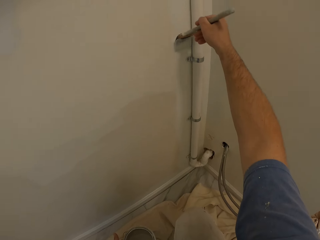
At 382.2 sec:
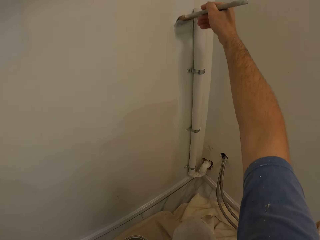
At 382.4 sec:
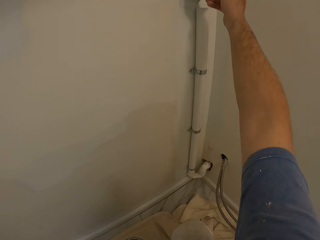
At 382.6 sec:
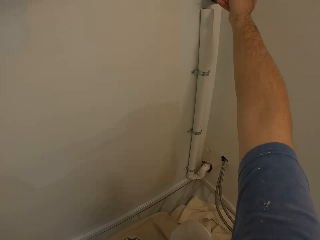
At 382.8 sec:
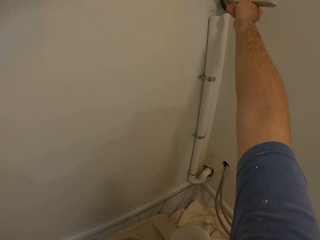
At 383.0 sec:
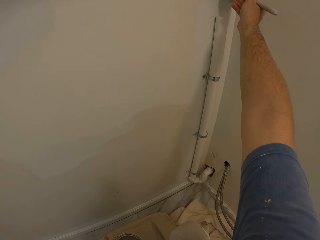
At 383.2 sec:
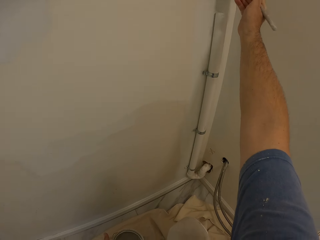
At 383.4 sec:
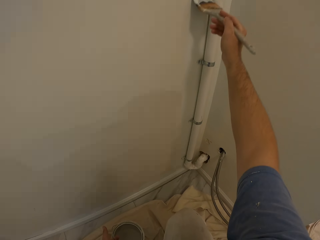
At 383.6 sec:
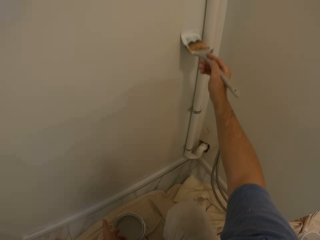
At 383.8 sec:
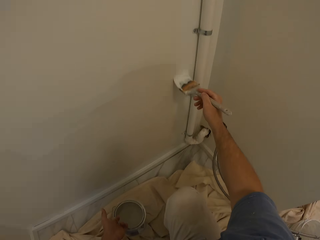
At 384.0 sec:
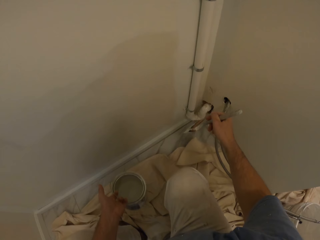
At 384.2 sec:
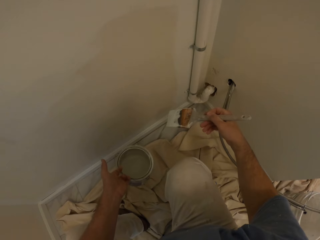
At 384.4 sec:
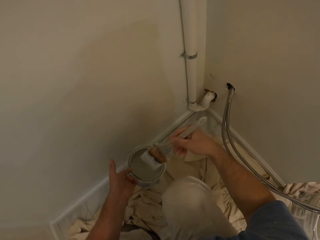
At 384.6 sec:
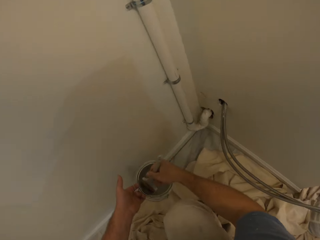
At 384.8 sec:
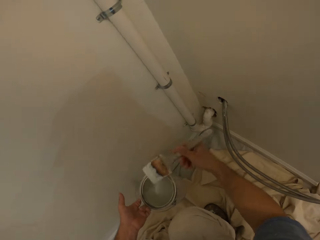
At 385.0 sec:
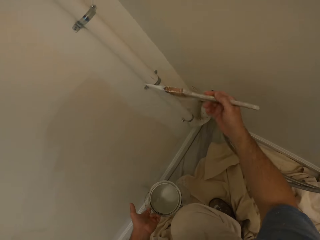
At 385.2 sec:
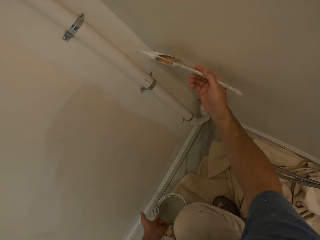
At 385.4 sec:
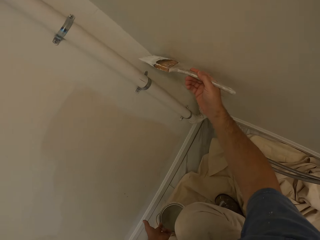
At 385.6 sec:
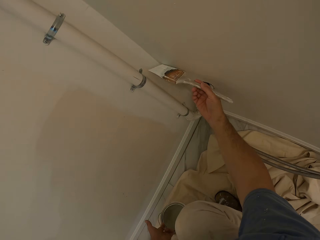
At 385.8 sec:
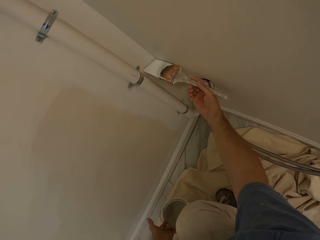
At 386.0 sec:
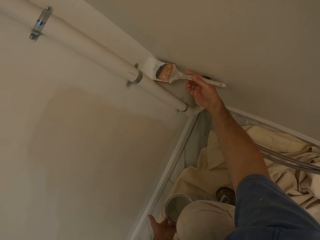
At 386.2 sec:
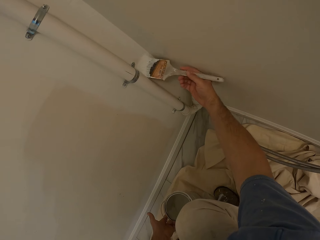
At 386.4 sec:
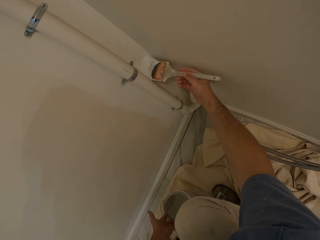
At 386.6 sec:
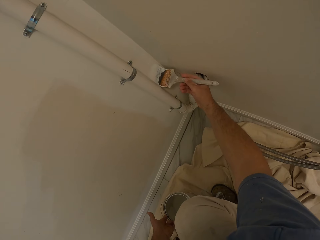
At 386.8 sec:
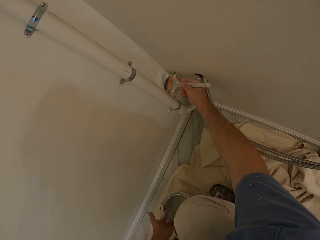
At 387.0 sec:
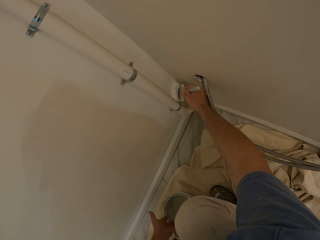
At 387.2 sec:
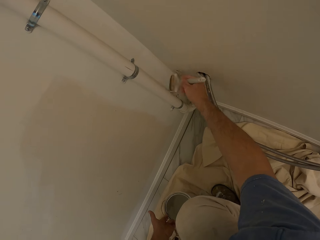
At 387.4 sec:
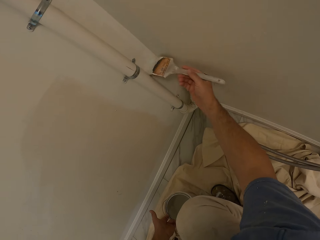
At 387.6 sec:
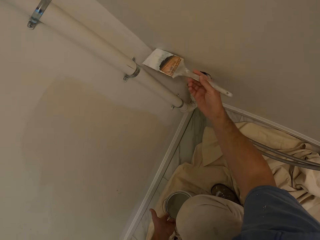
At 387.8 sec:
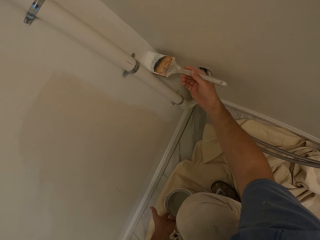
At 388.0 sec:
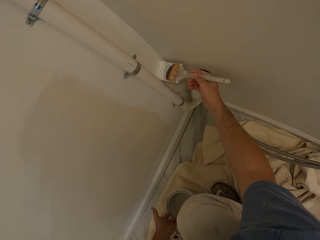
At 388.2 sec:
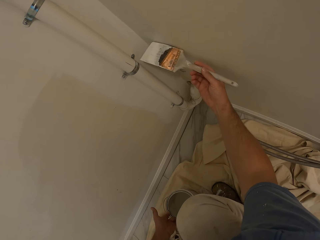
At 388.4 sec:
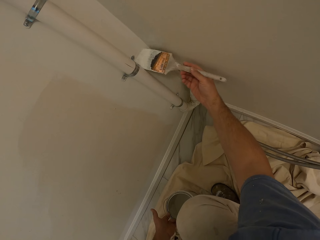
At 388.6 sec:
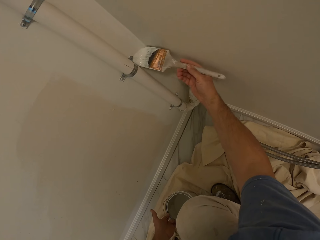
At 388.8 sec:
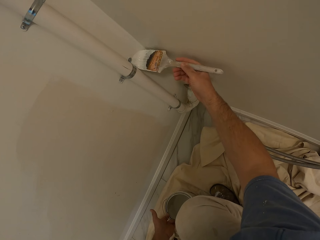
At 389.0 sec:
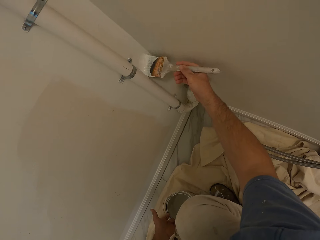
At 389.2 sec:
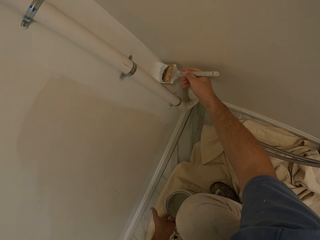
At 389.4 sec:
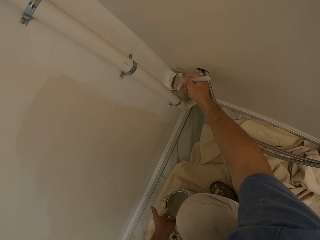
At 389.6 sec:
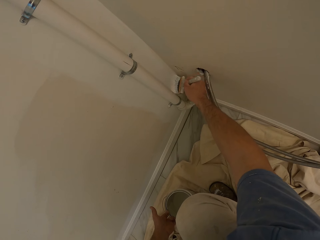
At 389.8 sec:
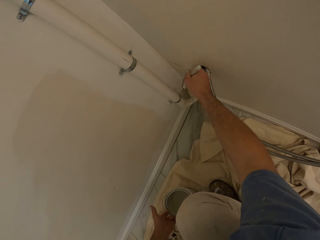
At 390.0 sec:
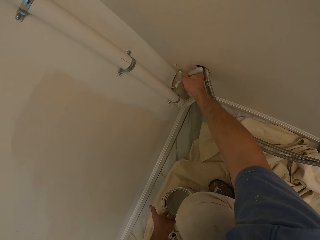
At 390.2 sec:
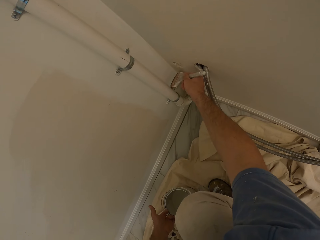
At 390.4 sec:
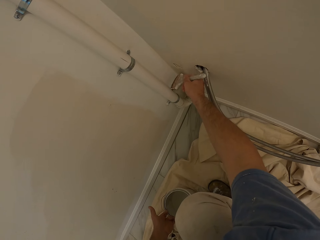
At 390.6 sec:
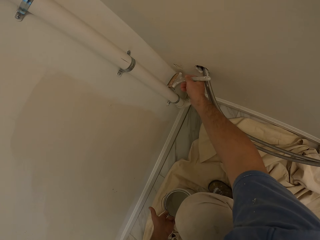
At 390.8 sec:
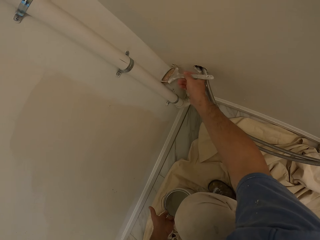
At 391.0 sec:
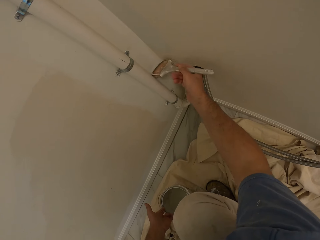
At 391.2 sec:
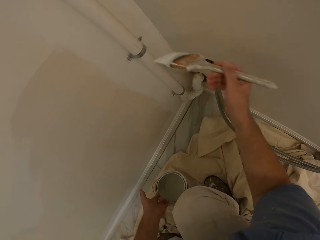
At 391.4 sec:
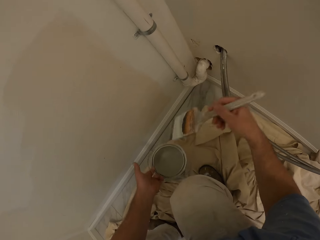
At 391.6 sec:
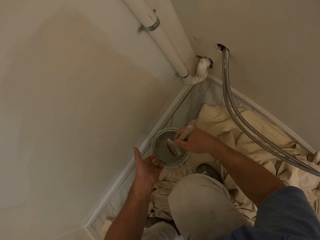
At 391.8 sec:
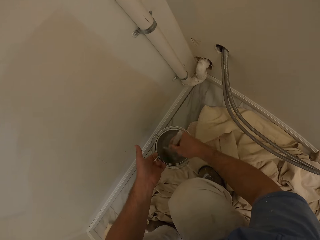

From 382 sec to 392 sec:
The camera wearer takes paint from a bucket of paint with the paint brush in his right hand. He paints the wall with the paint brush.

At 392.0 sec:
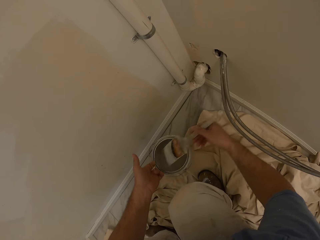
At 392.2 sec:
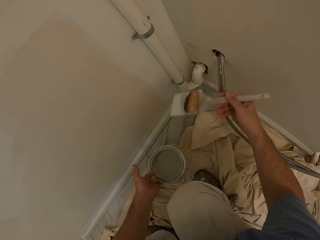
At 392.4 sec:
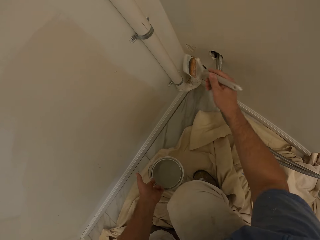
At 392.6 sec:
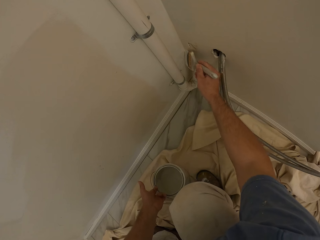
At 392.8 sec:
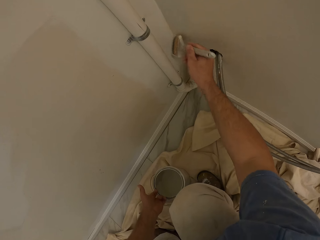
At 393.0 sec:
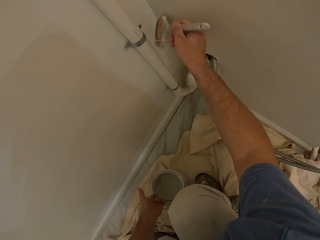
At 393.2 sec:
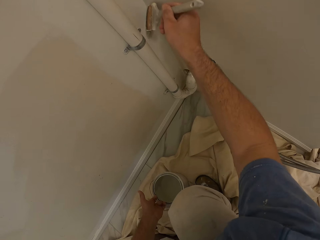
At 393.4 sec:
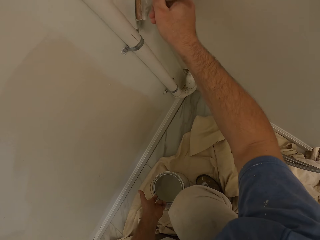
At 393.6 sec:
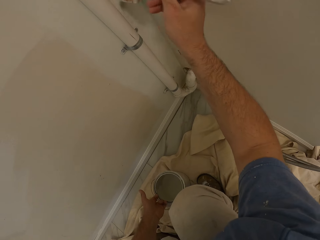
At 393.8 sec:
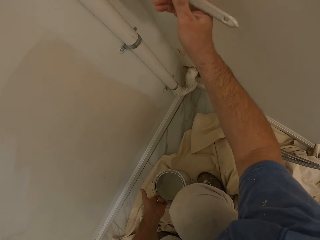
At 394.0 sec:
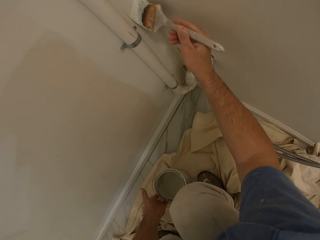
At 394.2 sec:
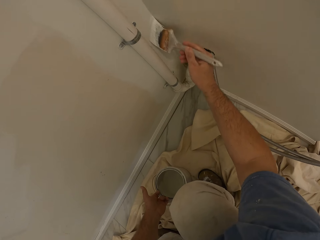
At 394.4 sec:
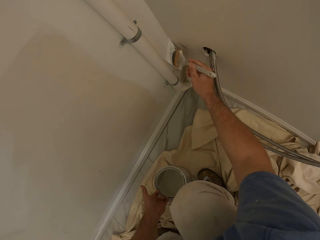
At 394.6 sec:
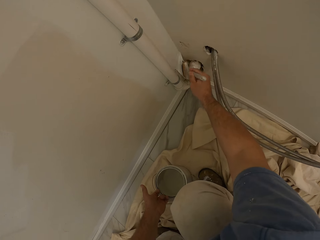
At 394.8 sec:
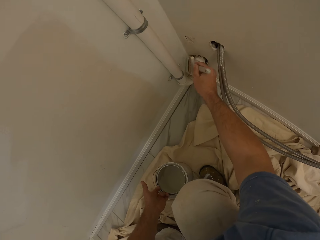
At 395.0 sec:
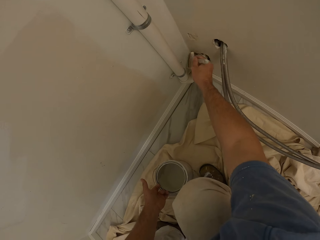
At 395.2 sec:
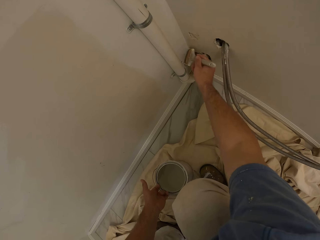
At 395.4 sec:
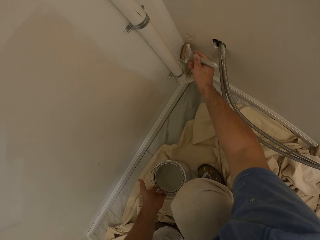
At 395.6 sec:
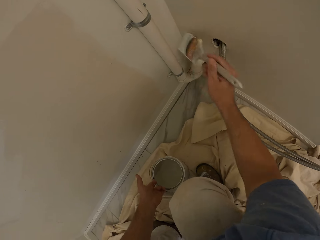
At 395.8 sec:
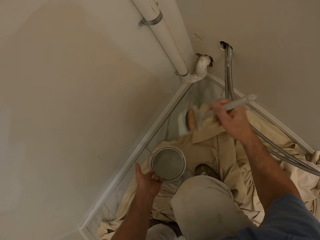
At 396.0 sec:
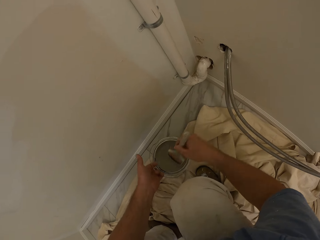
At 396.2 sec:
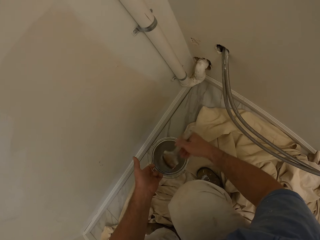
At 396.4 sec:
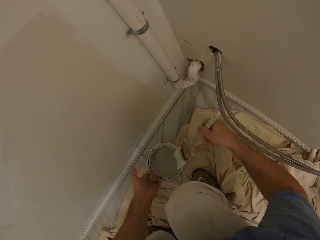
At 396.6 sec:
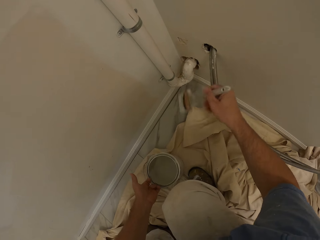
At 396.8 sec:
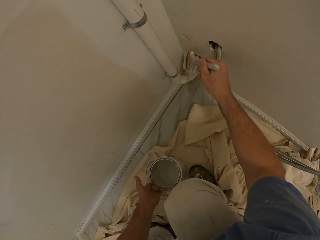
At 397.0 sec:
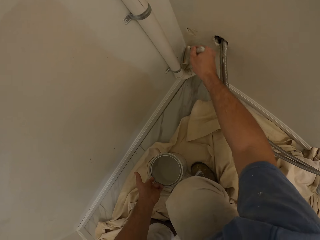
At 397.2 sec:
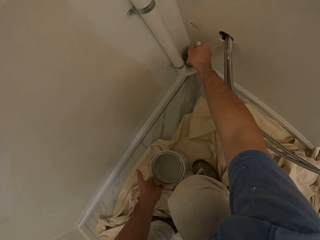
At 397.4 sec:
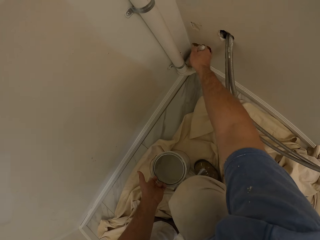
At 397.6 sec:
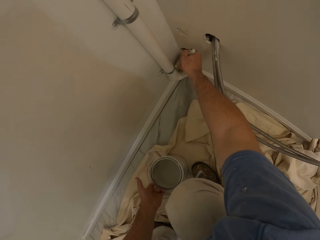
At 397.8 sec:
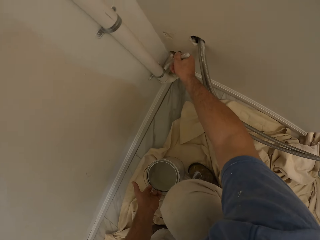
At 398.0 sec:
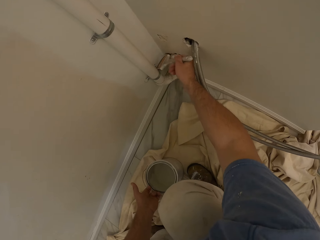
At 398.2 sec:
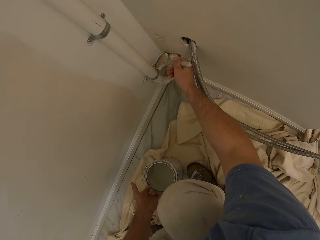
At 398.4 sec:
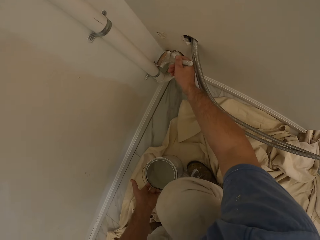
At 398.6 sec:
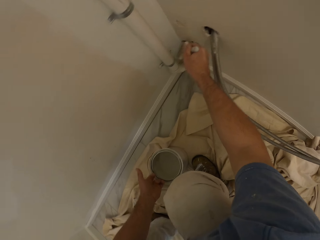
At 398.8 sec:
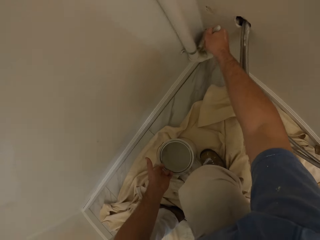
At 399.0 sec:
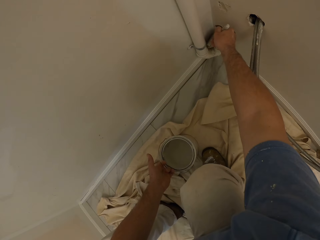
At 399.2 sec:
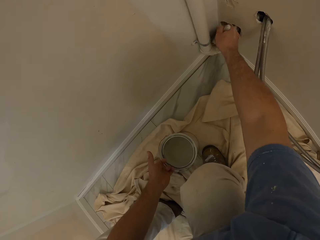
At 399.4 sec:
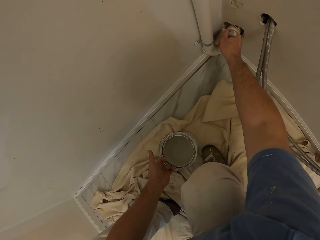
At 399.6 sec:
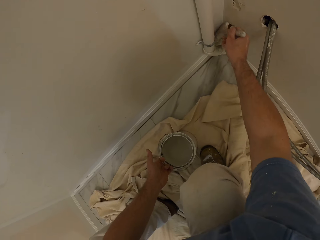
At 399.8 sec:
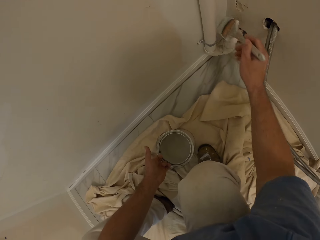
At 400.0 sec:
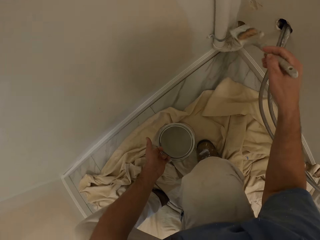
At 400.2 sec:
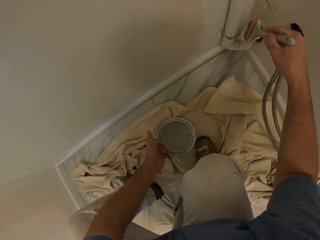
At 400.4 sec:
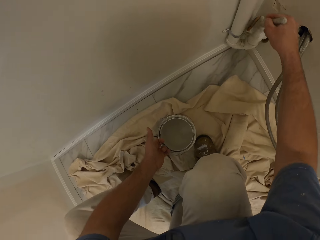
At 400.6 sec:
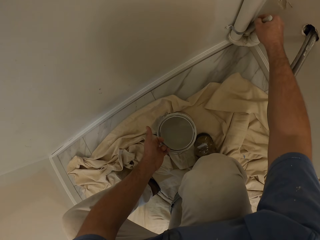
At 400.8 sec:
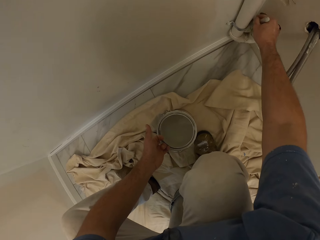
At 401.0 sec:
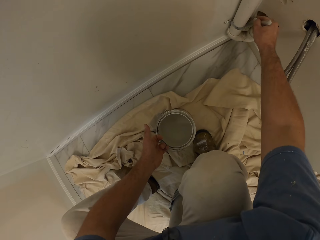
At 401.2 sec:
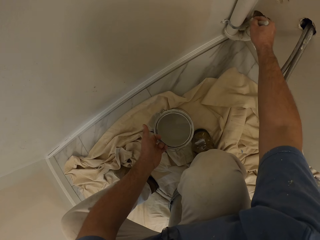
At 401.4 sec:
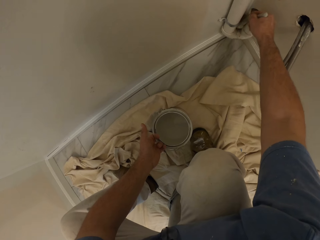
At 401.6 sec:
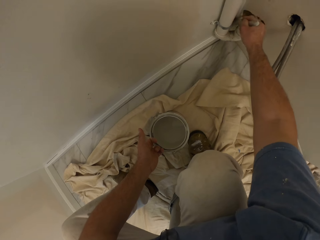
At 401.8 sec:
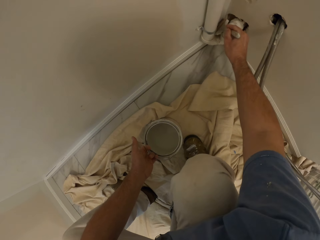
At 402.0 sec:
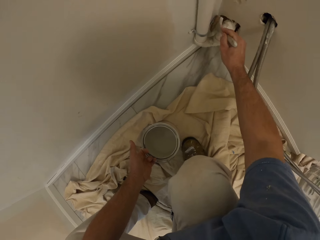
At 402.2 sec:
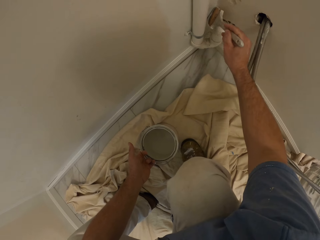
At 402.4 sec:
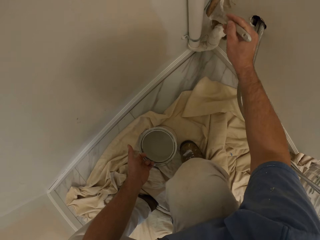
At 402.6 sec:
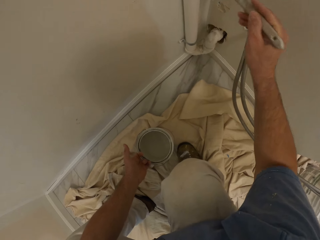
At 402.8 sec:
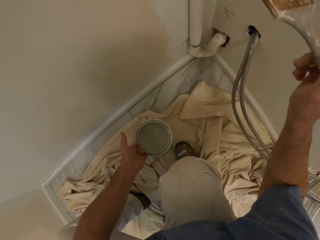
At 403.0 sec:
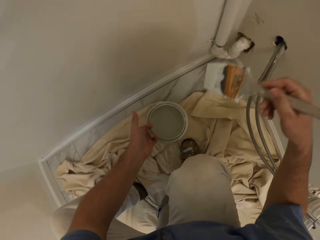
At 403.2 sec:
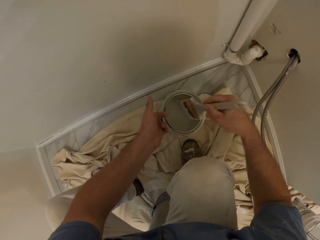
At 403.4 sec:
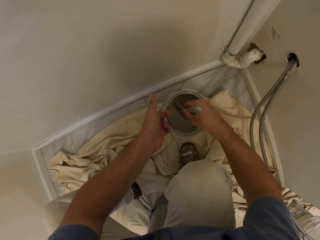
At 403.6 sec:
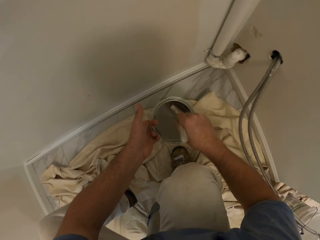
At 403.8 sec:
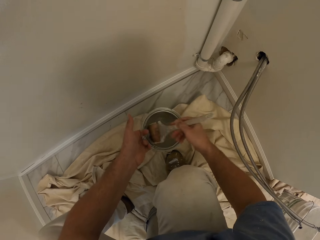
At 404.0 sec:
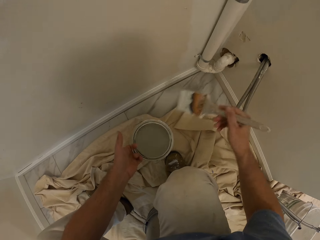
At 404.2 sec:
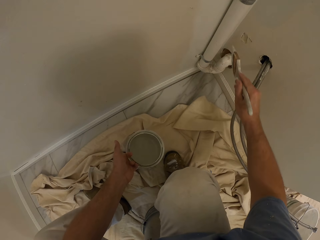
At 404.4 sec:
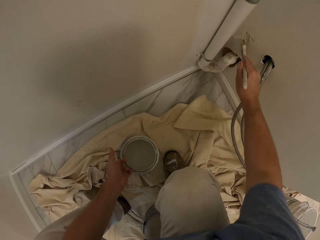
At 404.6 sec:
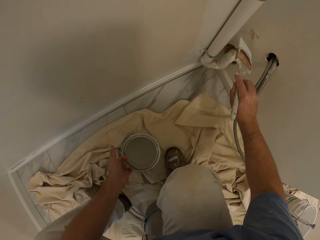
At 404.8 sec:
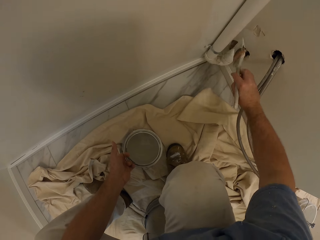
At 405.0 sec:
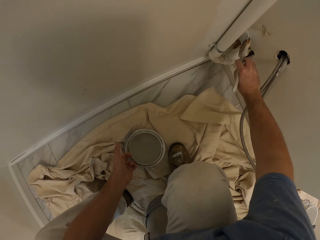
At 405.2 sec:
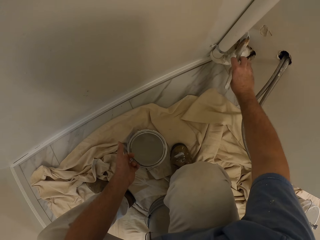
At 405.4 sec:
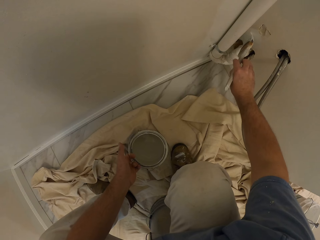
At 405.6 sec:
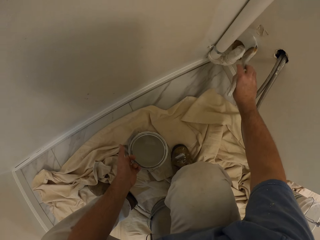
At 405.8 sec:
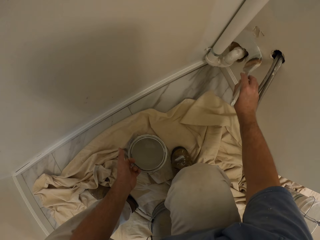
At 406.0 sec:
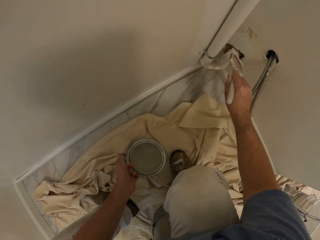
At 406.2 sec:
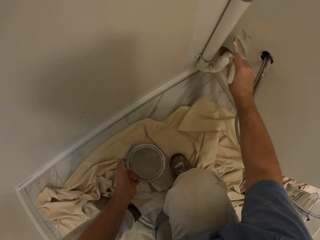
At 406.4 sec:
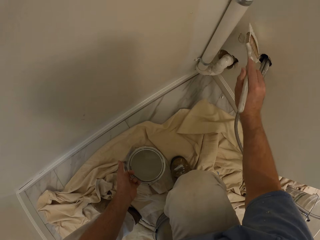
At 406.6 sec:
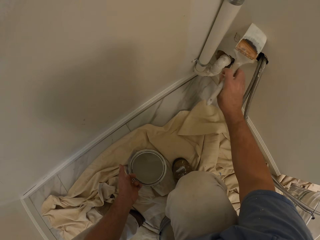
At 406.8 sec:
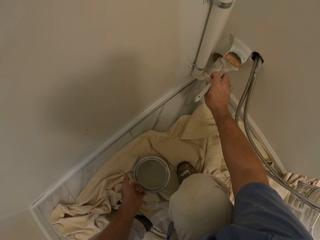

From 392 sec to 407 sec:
The camera wearer takes paint from a bucket of paint with the paint brush in his right hand. He paints the wall with the paint brush. He takes paint from the bucket of paint with the paint brush in his right hand. He paints the wall with the paint brush. He takes paint from the bucket of paint with the paint brush in his right hand. He paints the wall with the paint brush.
